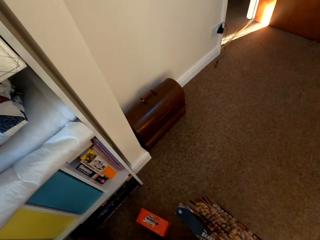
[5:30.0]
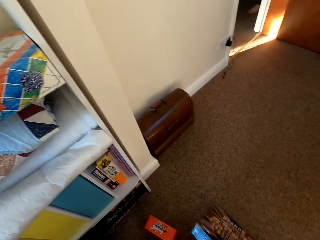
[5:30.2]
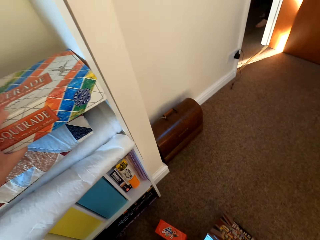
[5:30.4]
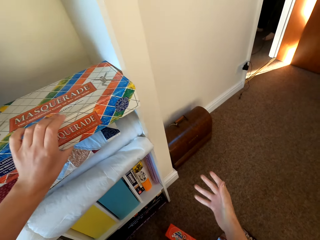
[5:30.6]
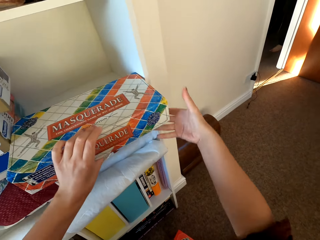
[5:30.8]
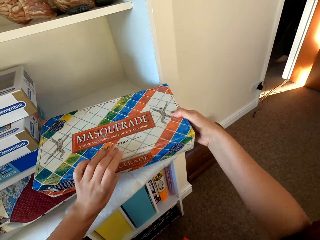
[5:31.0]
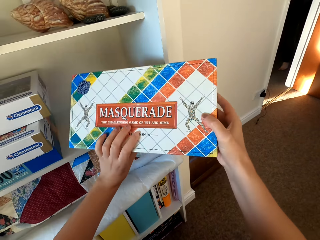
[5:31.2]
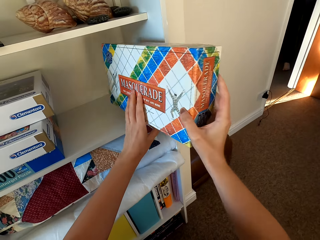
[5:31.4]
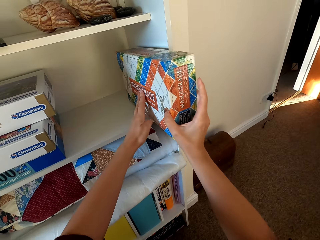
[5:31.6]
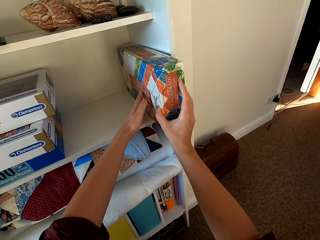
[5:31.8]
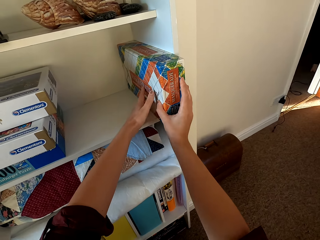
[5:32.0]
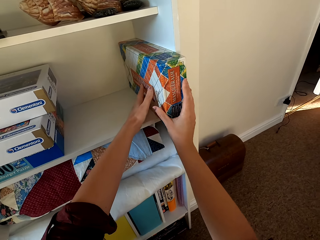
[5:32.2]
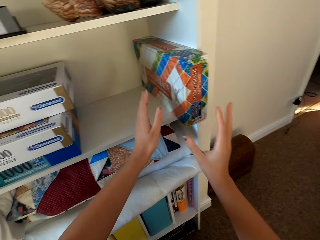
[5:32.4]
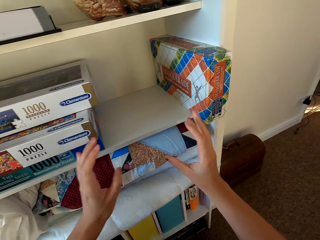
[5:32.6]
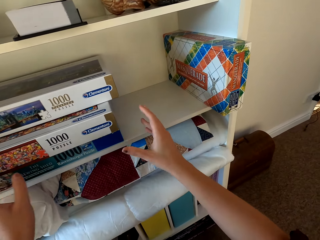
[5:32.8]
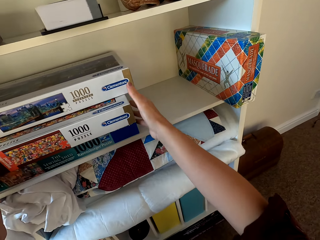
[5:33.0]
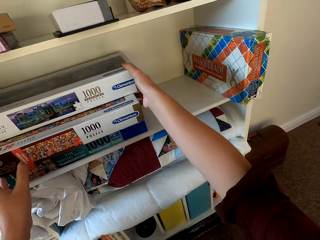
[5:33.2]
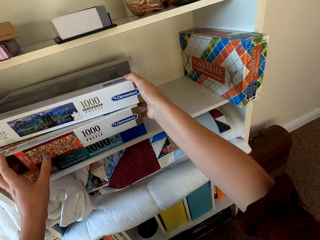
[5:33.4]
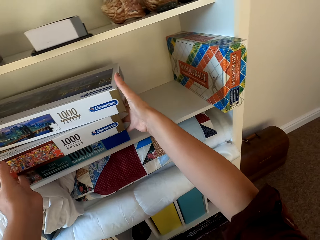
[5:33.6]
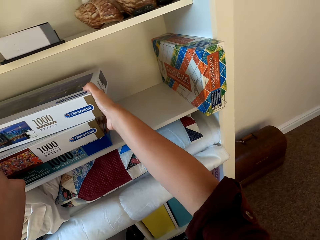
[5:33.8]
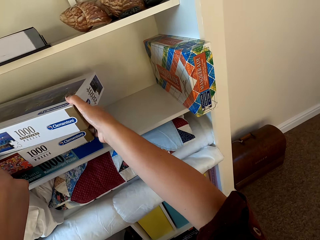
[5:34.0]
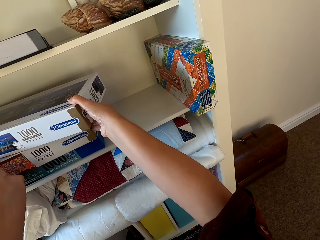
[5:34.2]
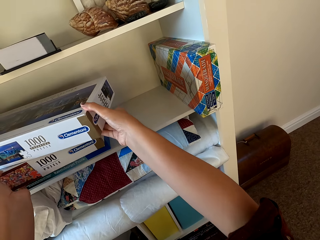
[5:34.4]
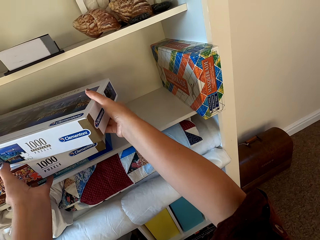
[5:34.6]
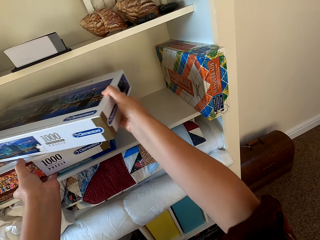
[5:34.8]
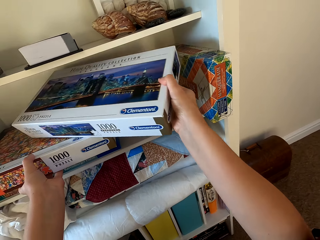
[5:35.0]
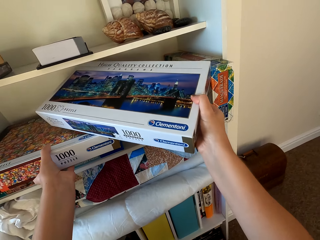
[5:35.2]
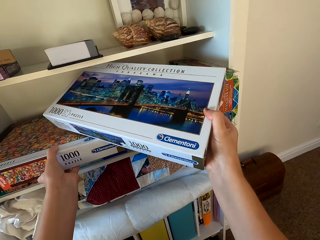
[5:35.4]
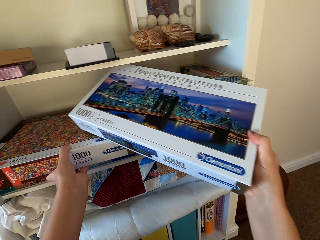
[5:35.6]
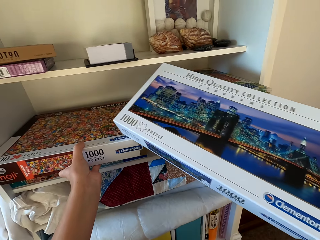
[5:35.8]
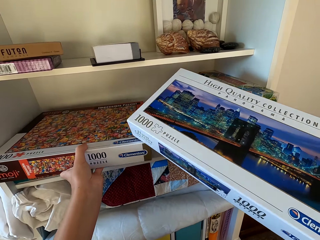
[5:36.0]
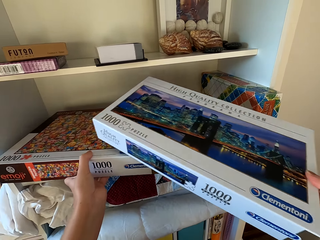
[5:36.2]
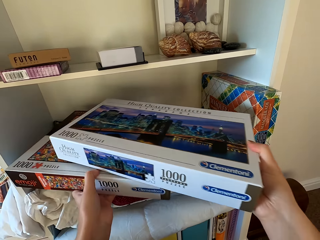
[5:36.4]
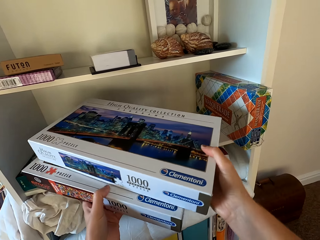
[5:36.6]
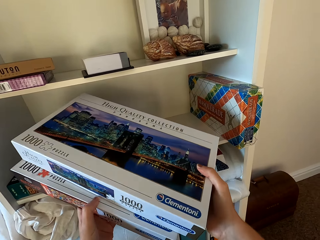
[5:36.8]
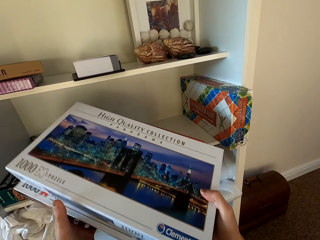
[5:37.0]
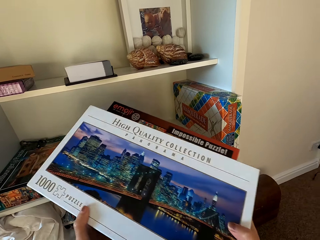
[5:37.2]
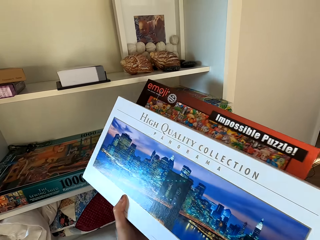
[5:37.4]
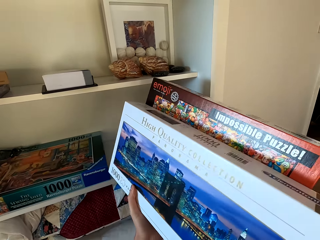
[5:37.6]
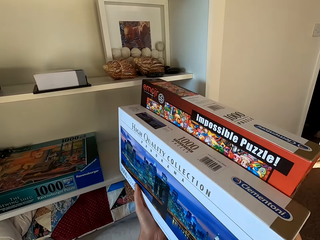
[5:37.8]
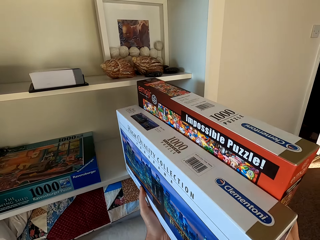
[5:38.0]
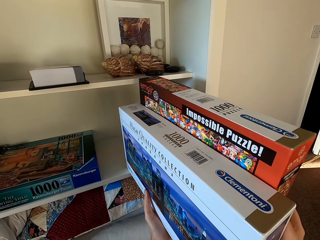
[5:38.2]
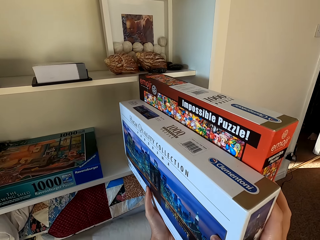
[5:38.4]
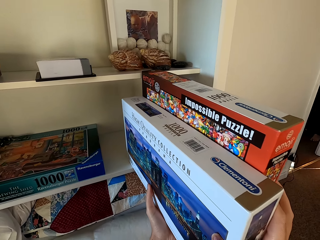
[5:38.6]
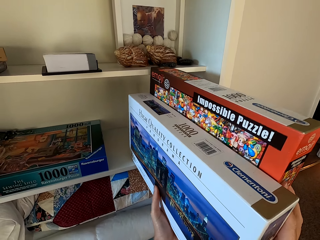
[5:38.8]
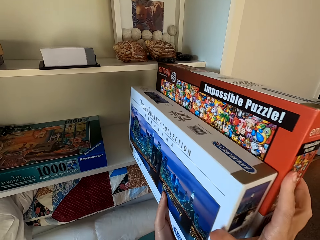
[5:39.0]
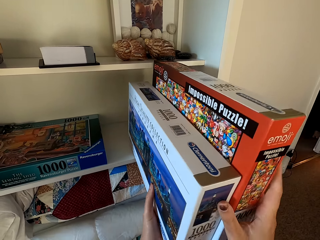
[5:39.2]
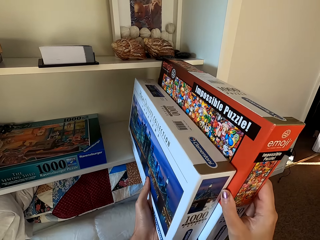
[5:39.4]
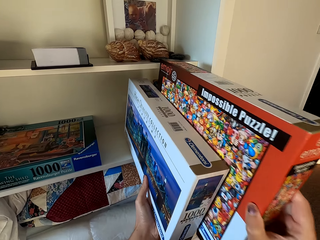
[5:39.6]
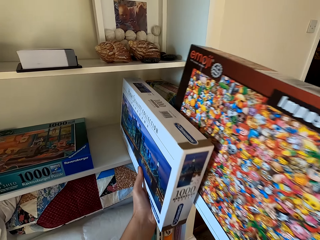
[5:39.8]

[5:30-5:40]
The camera wearer arranges the cartons.

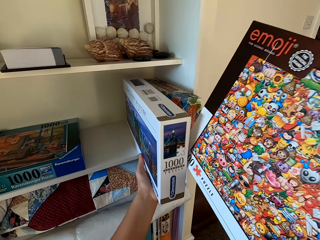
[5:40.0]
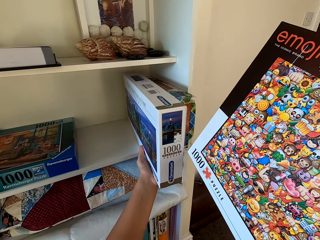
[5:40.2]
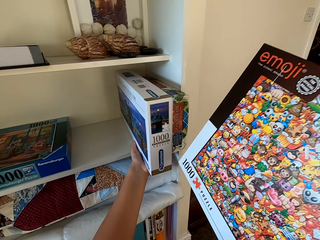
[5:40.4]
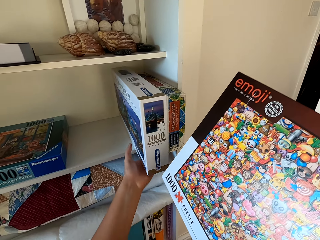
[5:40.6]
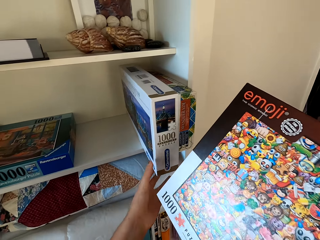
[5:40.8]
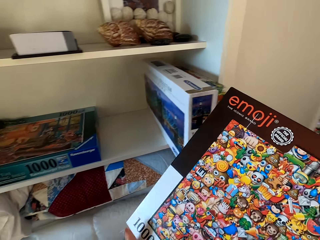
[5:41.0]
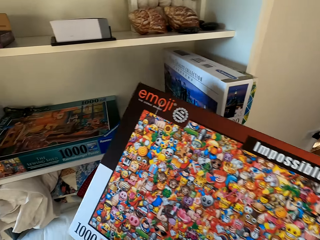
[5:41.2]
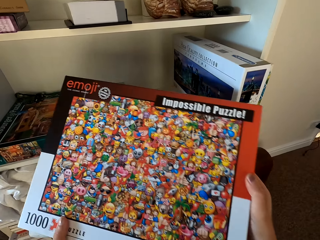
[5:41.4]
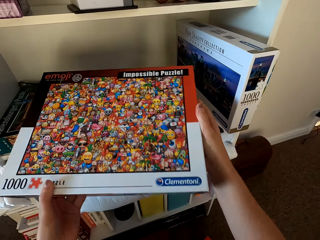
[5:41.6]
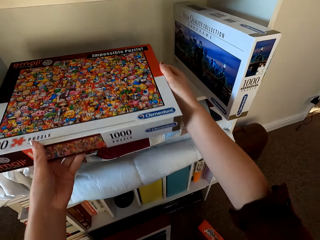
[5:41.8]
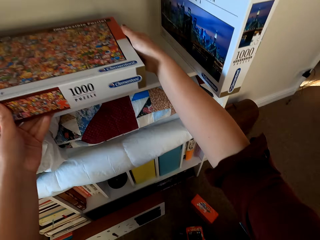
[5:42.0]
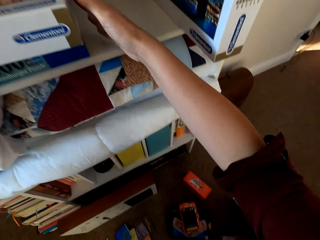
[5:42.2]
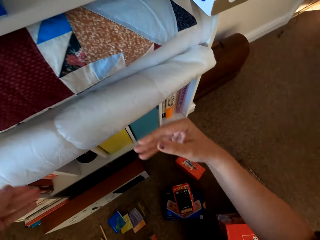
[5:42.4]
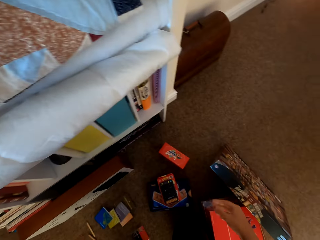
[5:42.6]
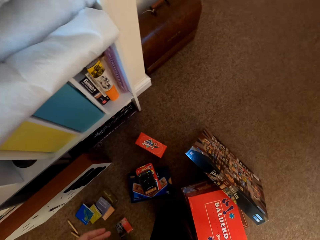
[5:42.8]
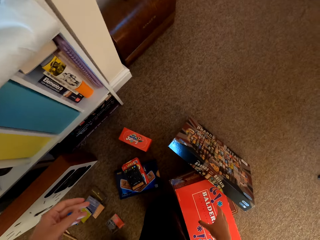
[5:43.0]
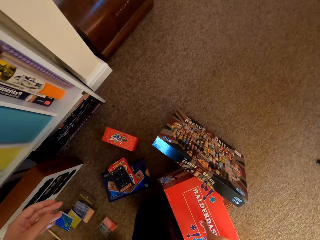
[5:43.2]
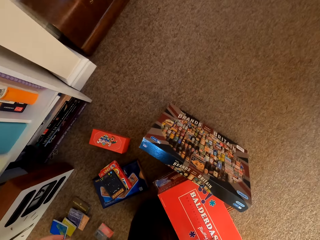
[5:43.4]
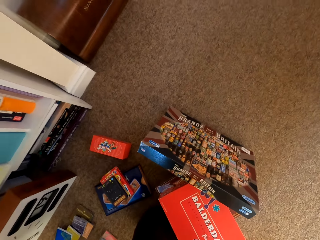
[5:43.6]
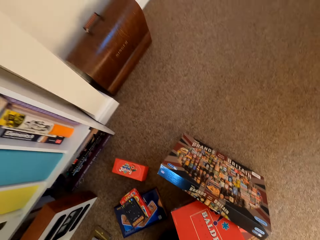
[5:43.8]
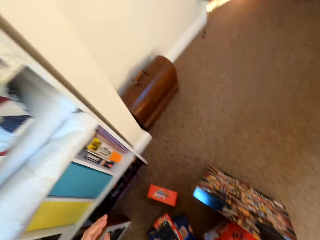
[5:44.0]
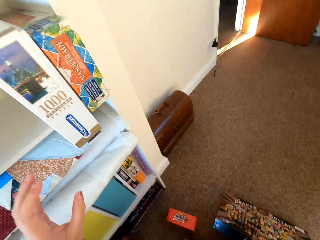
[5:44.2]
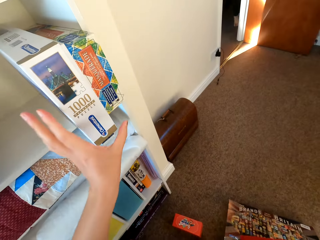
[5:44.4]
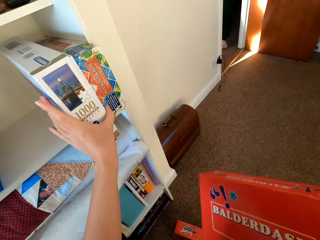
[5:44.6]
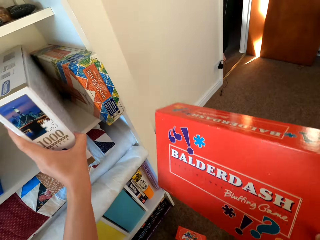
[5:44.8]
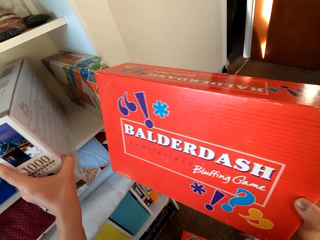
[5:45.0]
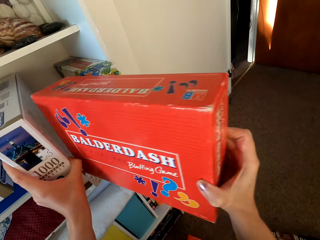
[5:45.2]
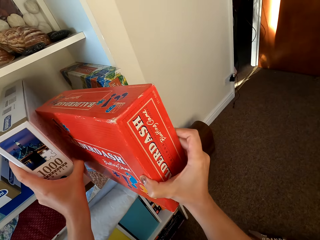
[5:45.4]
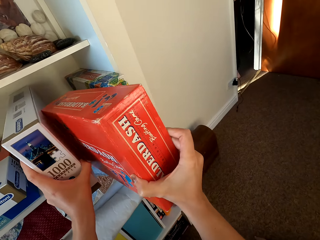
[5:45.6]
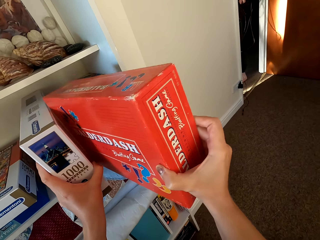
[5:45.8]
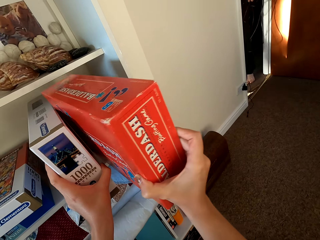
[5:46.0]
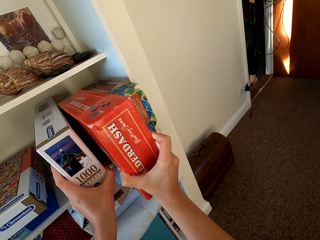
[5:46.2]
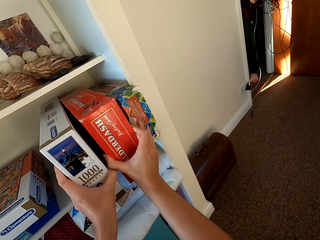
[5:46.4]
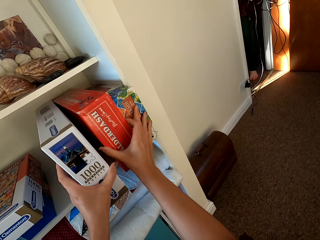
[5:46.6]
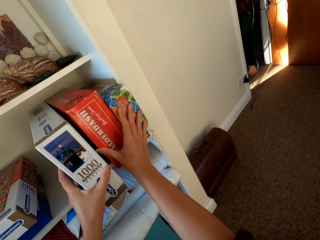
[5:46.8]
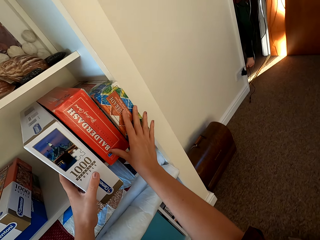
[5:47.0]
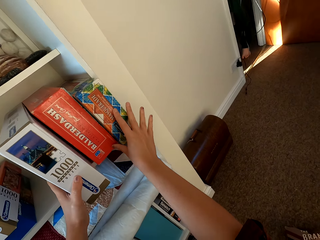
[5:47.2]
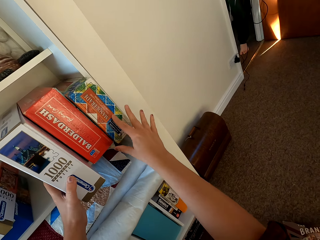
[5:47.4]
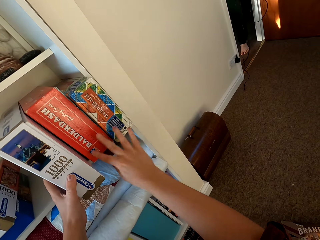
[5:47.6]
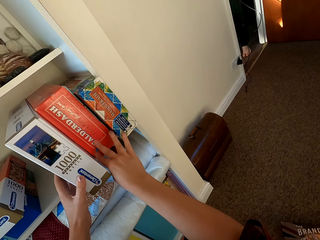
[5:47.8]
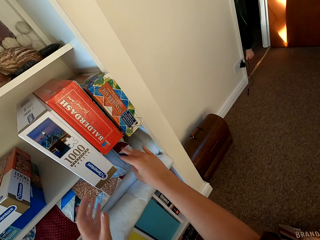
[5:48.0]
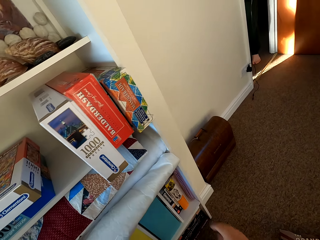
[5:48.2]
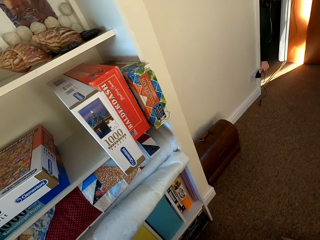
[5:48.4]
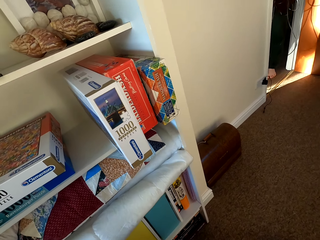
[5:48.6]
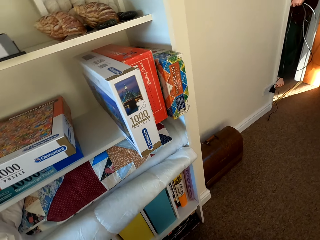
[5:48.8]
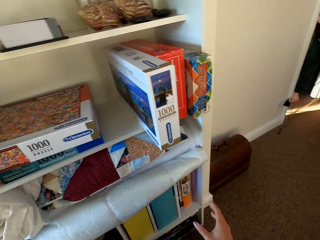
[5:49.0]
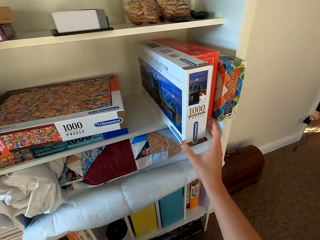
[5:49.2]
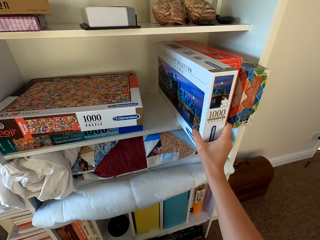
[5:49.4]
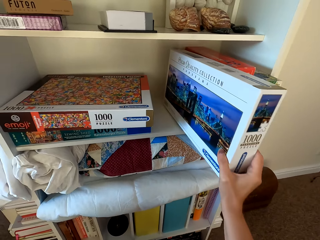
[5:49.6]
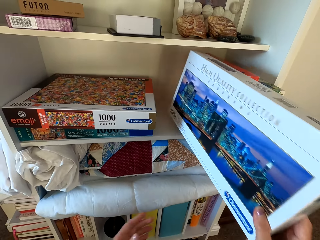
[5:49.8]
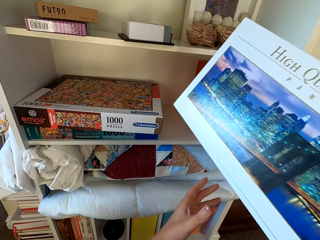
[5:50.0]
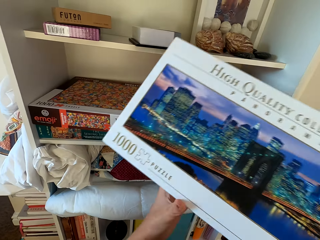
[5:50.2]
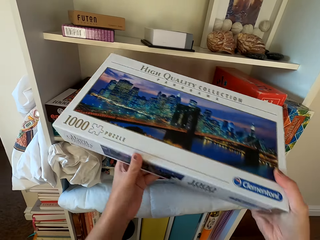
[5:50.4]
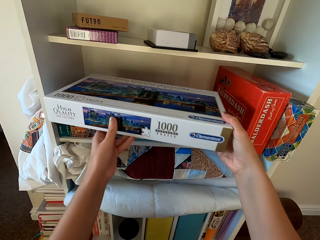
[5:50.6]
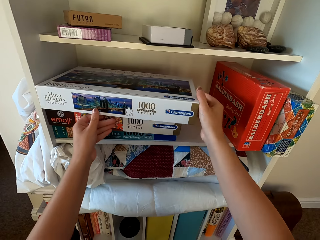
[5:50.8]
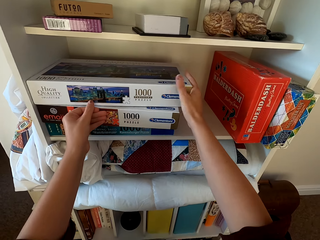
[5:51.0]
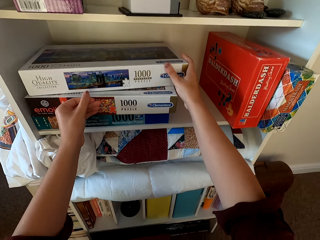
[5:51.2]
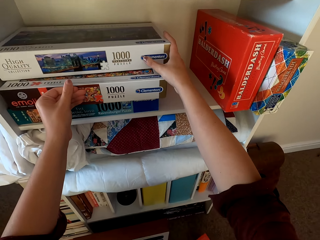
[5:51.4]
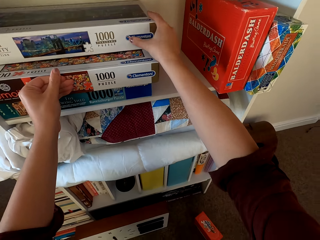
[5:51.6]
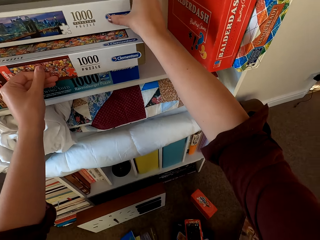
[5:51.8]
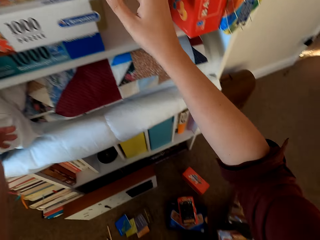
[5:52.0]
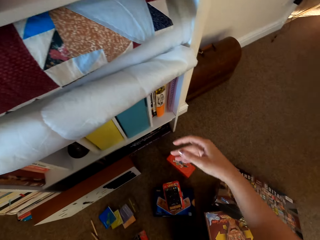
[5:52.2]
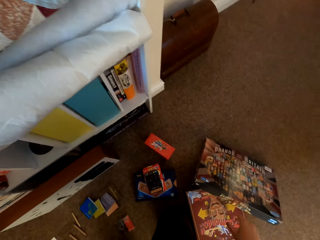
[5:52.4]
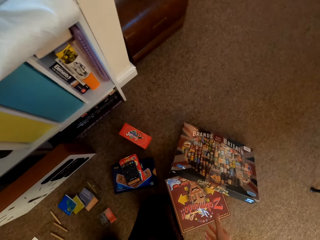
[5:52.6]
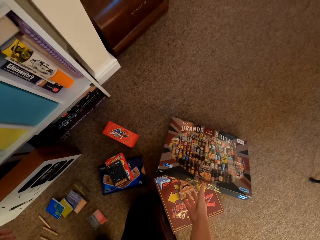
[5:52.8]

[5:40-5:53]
The camera wearer picks the box from the floor. They put the carton on the shelf. They put the carton on the shelf again. They arrange the box on the shelf. They put the carton on the shelf again.
